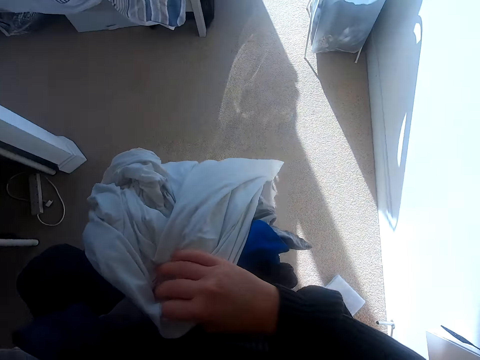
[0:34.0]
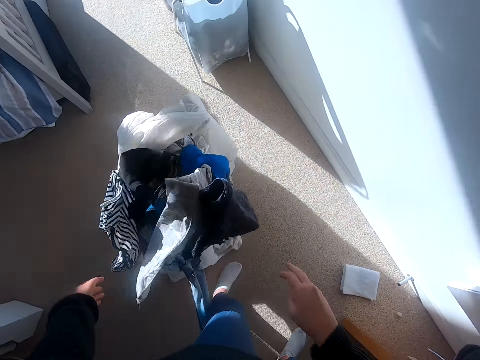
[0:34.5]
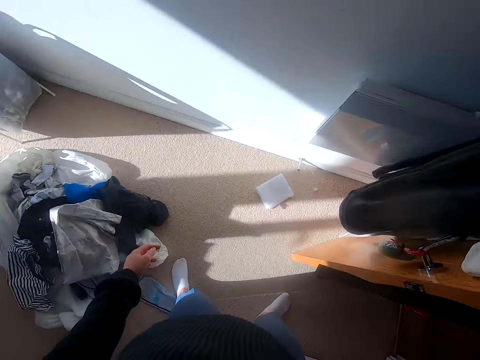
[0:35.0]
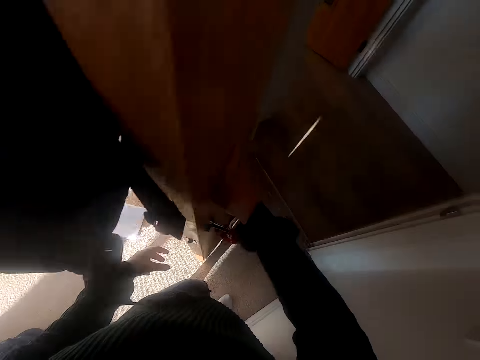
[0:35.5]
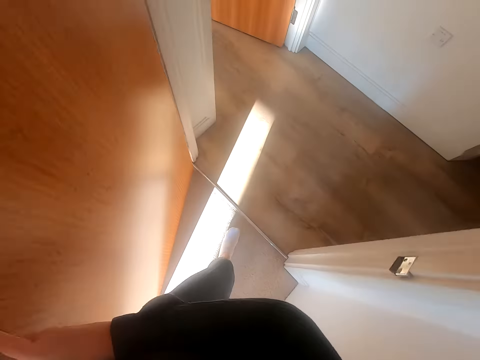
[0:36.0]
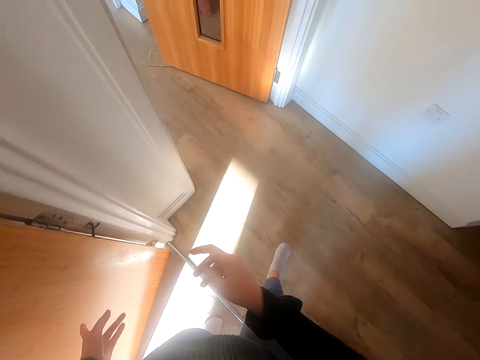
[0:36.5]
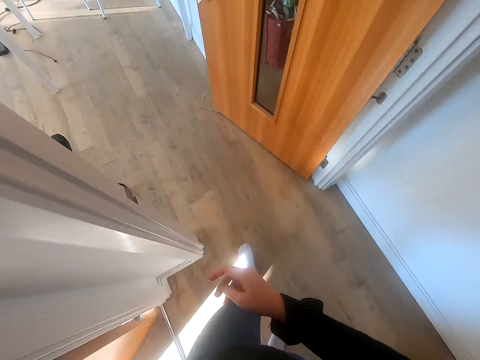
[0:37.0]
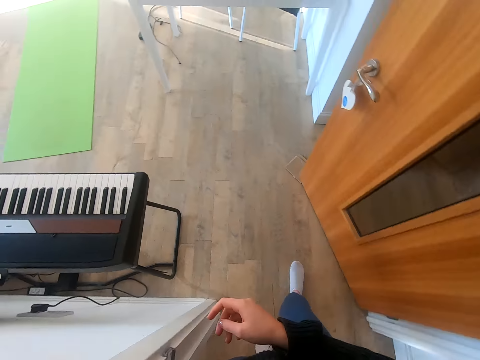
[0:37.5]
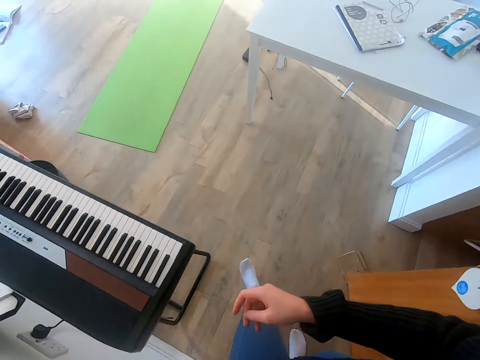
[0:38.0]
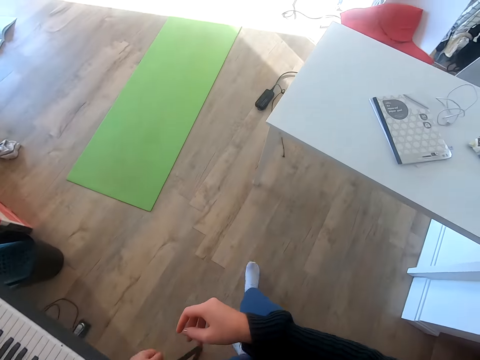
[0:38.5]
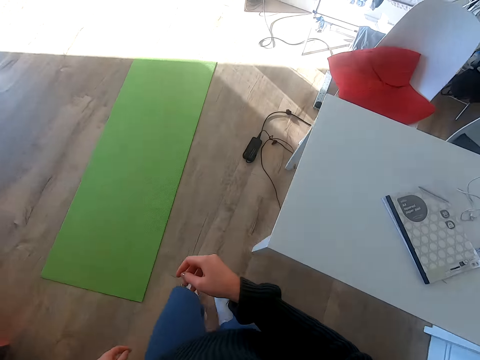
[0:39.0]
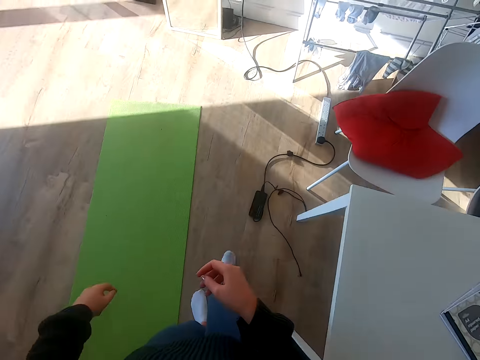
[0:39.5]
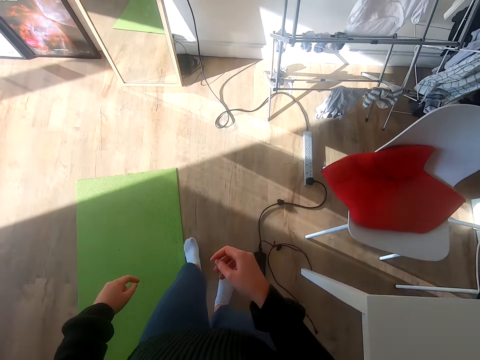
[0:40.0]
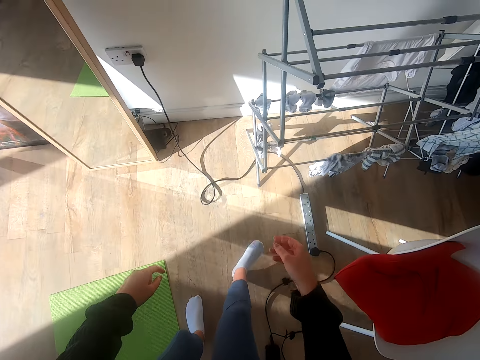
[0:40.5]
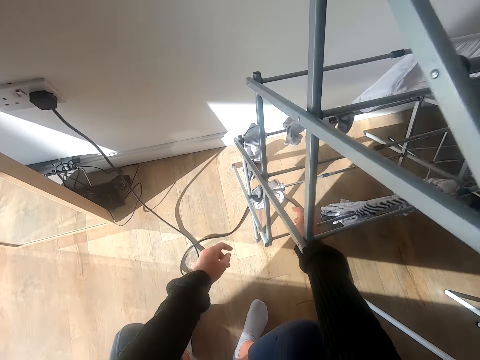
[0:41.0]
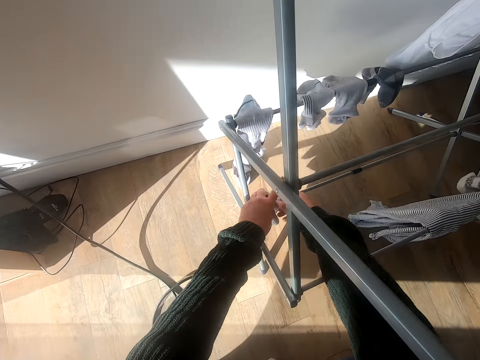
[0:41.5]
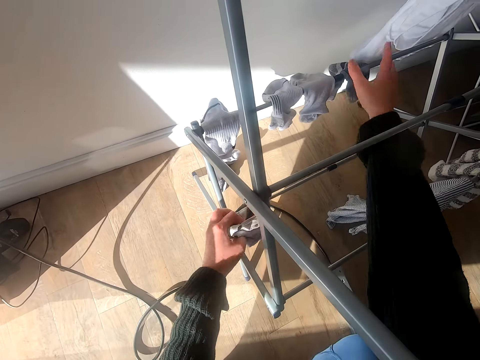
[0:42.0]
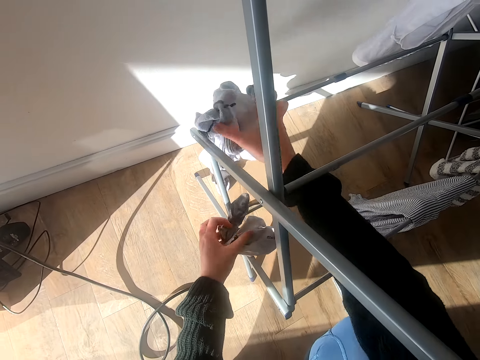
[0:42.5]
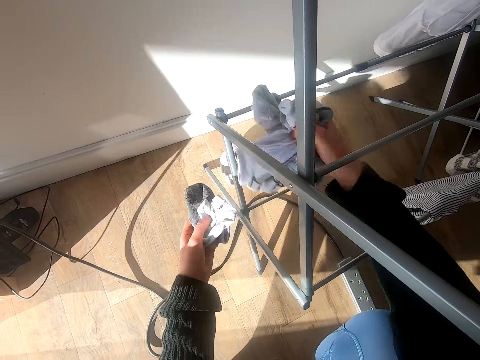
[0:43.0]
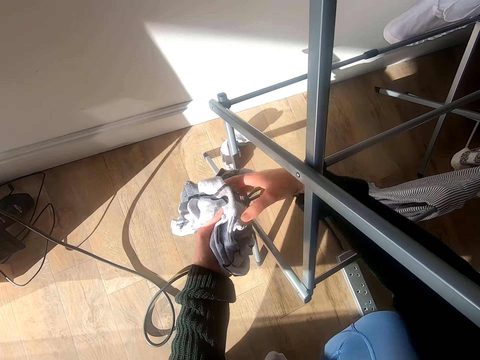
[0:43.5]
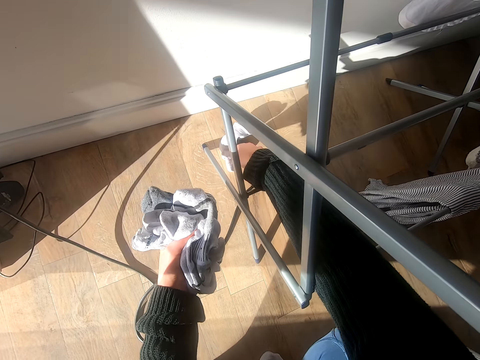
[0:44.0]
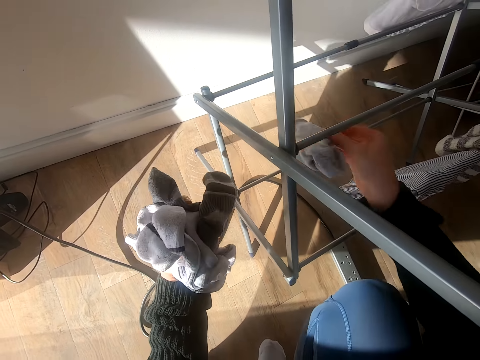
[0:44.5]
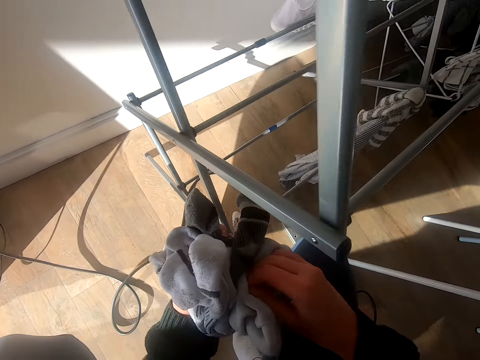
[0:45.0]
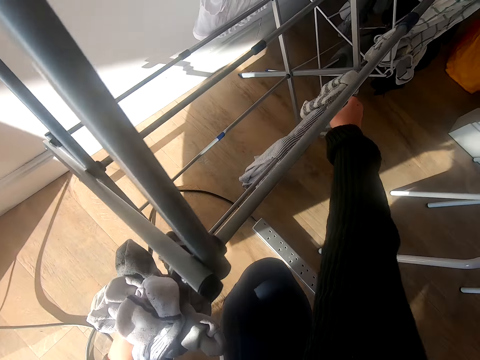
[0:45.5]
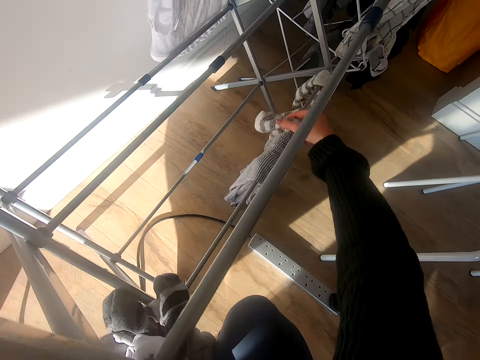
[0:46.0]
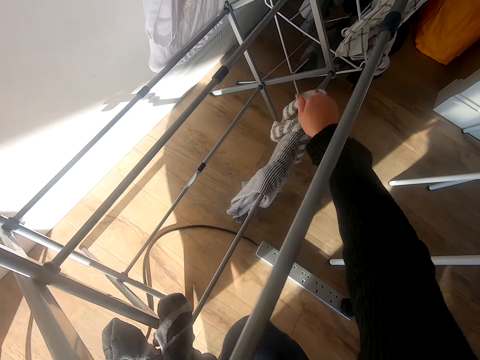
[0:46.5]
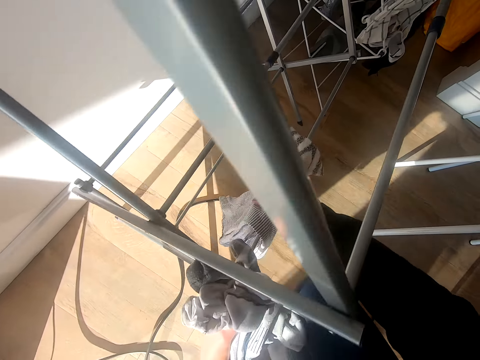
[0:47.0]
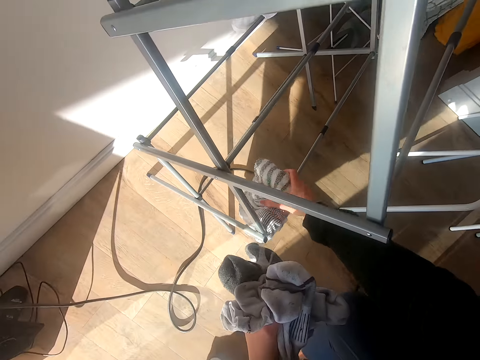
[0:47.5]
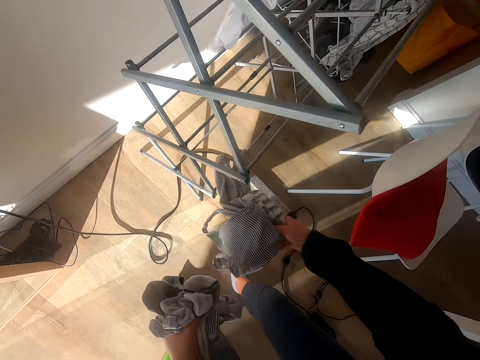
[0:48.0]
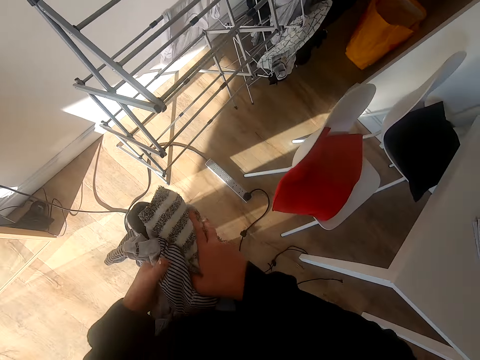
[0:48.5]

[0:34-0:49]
The camera wearer drops the clothes on the floor. They touch the door. They walk in the room. They collect the clothes from the stand. They hold the socks.

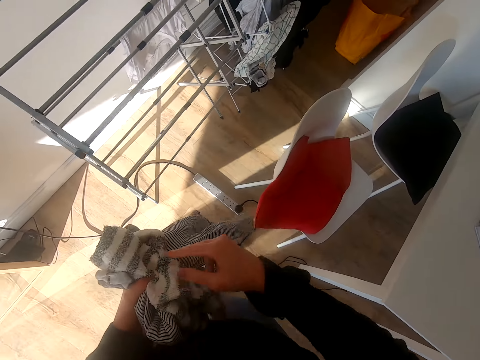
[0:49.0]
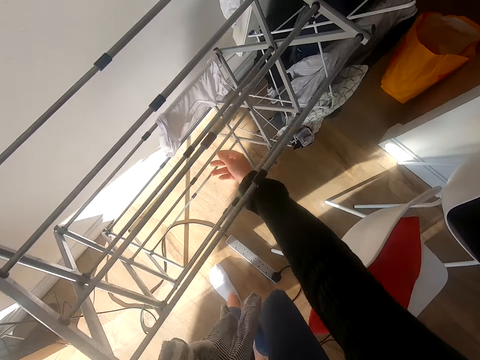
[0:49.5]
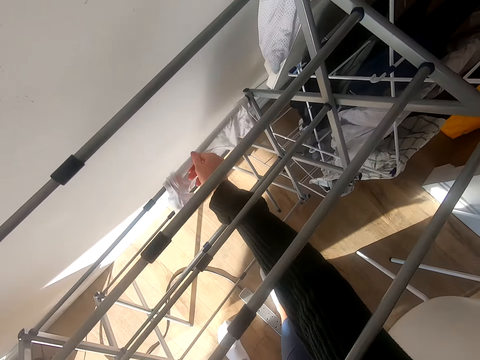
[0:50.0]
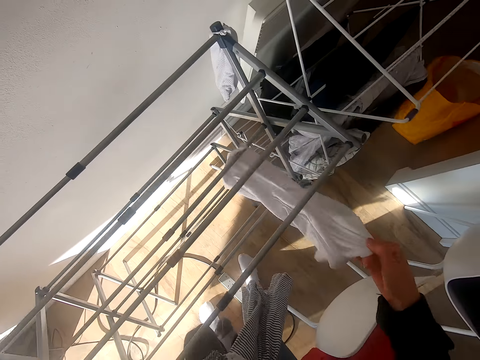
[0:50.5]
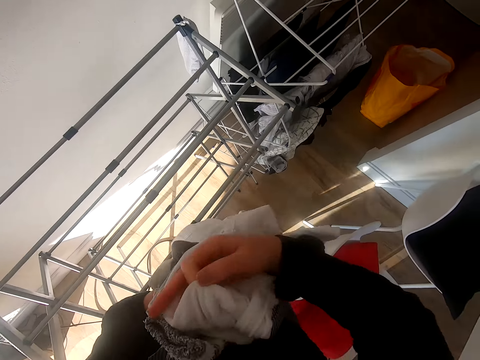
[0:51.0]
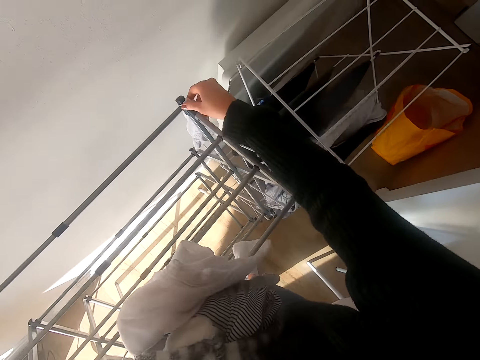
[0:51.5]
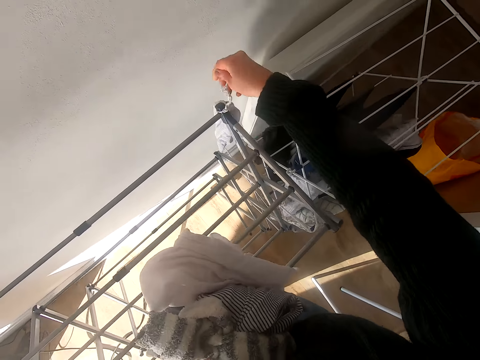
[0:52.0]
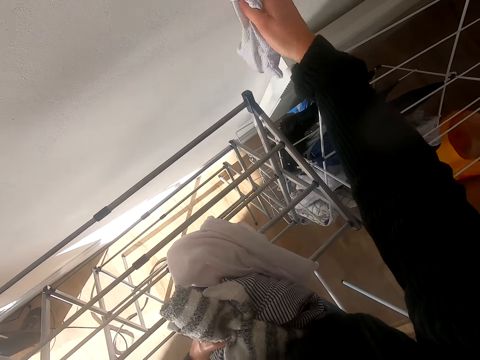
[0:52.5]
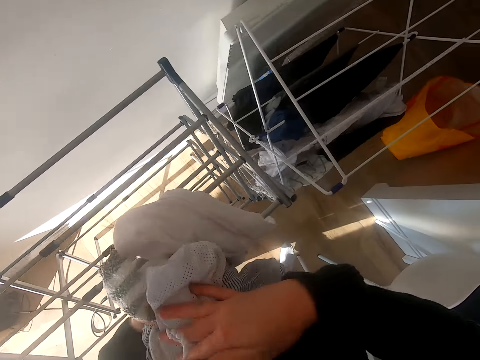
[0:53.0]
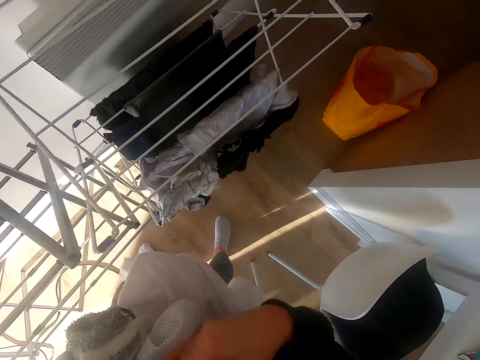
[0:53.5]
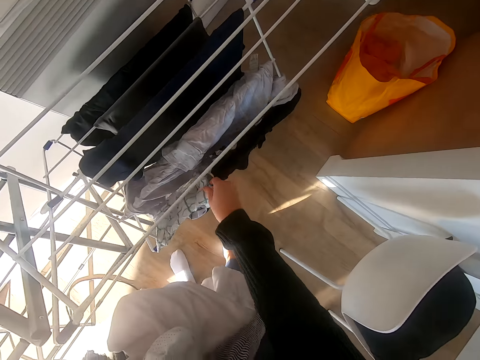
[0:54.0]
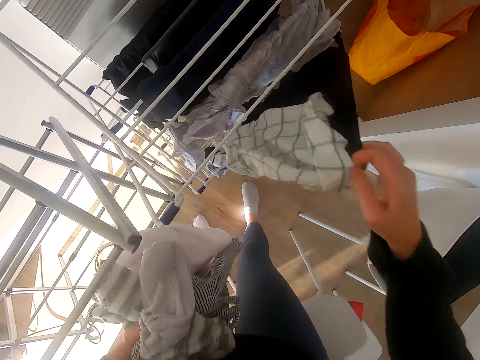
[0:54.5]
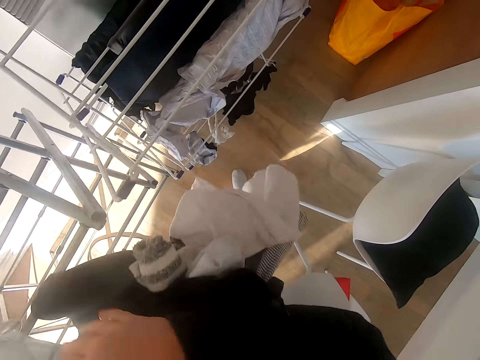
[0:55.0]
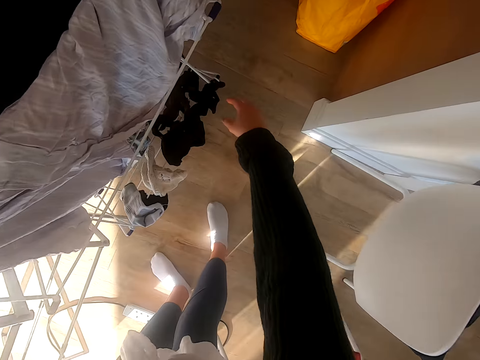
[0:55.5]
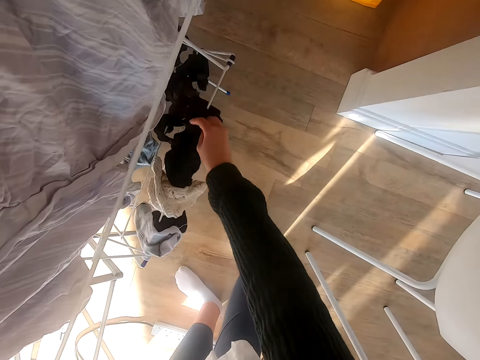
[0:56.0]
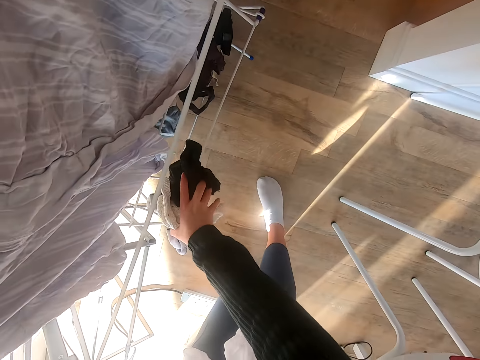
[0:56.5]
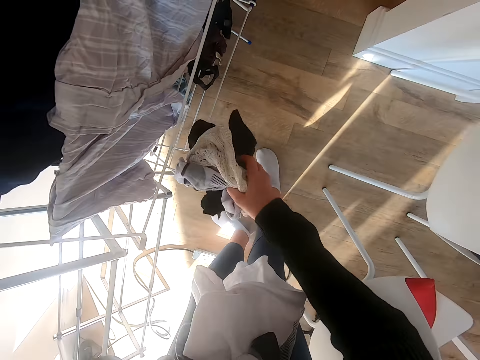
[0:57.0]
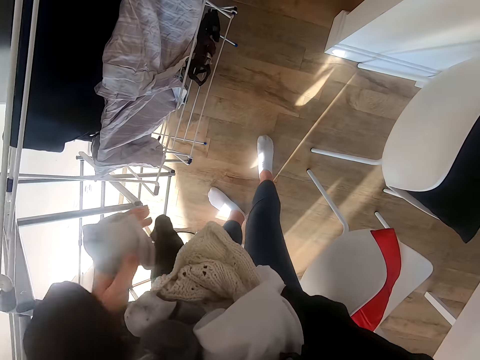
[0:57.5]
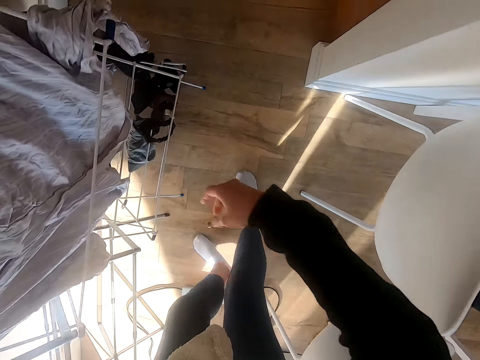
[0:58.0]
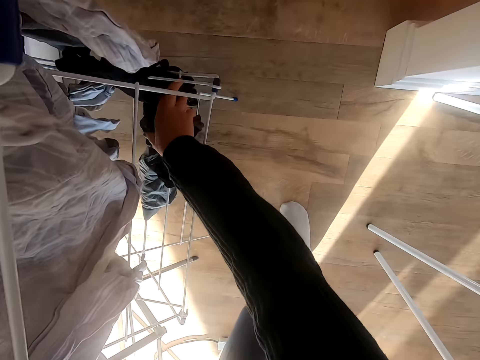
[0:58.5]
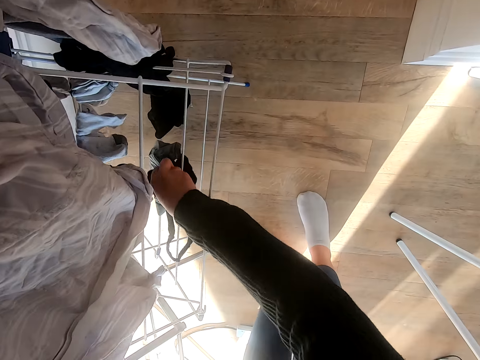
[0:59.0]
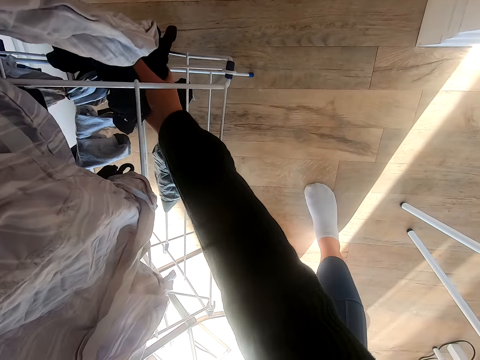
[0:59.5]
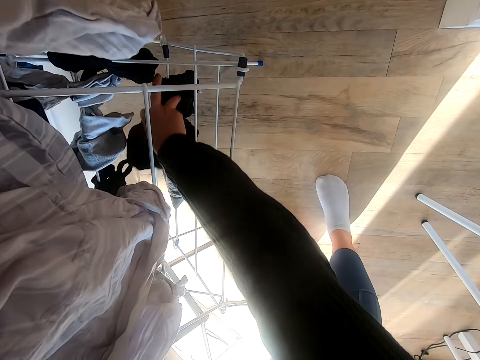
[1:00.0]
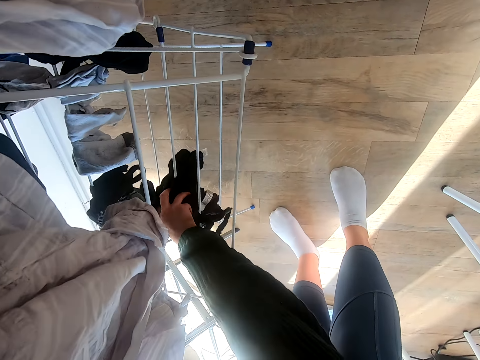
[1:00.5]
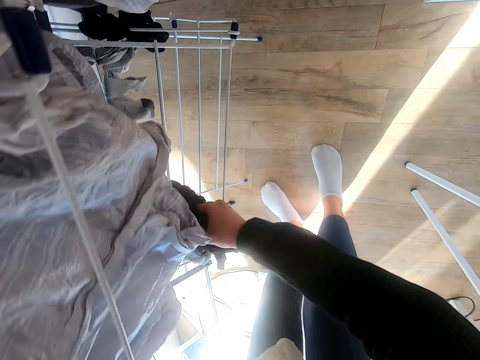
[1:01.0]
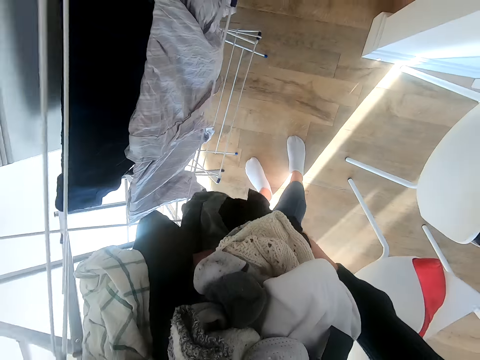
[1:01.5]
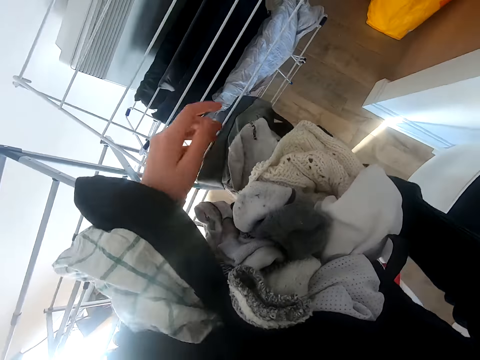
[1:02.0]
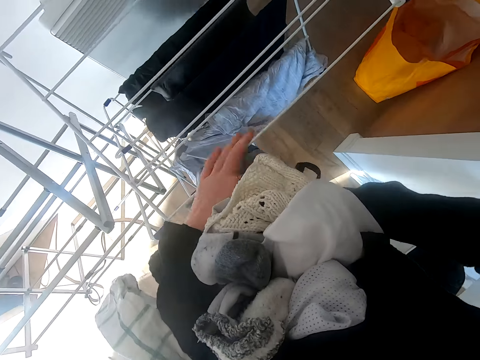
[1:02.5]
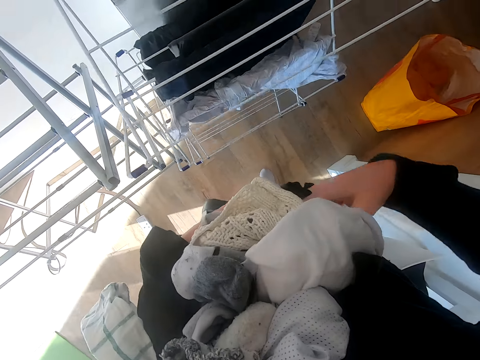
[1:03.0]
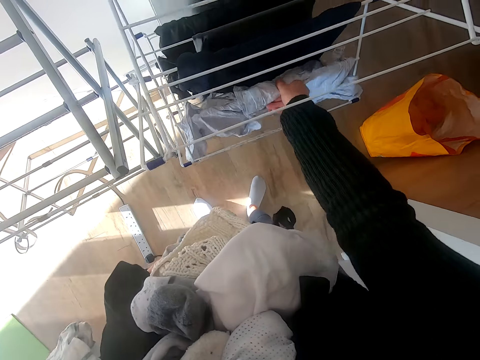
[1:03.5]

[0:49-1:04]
The camera wearer puts them on the arm. They collect the clothes from the stand.
